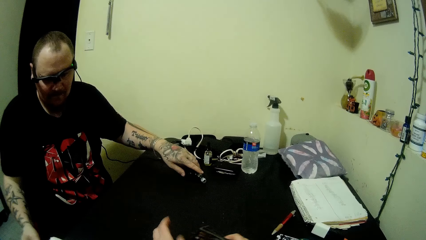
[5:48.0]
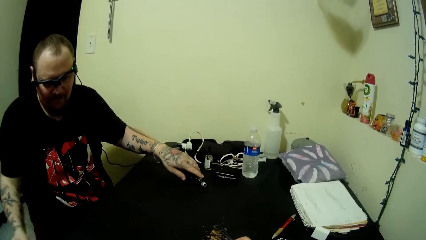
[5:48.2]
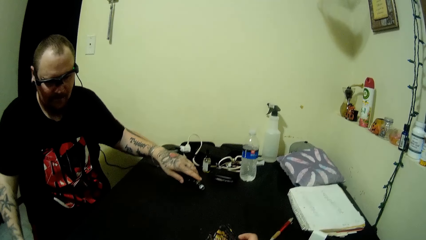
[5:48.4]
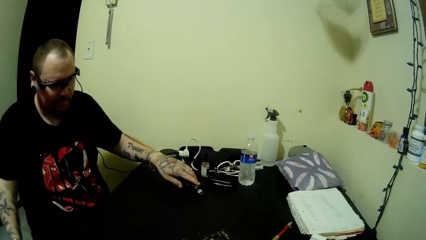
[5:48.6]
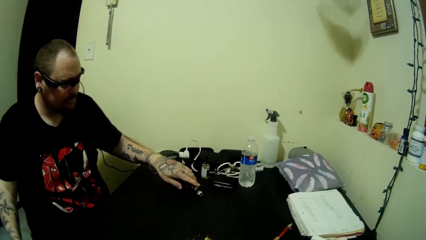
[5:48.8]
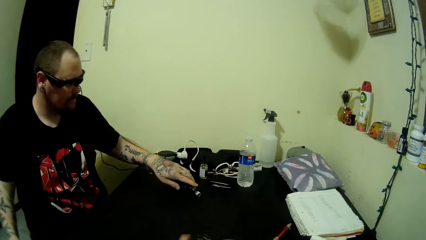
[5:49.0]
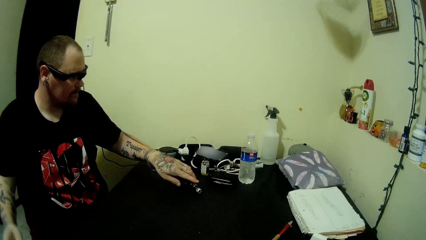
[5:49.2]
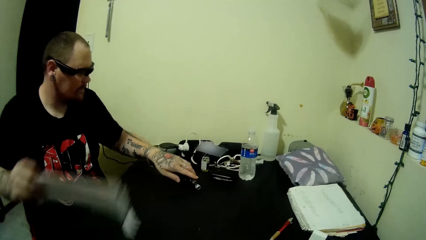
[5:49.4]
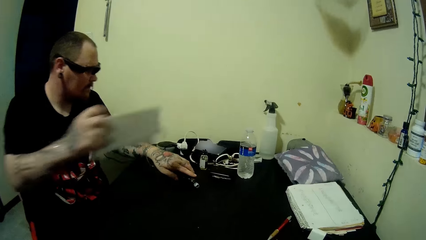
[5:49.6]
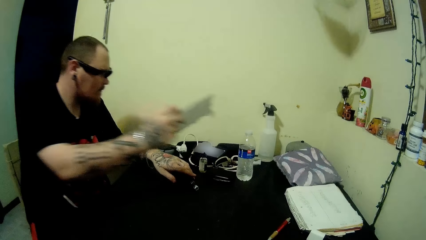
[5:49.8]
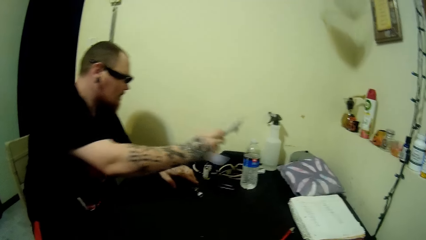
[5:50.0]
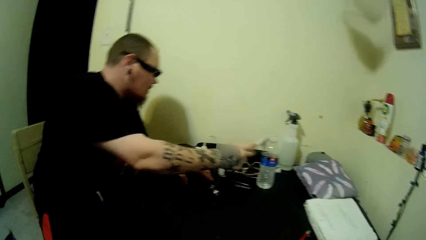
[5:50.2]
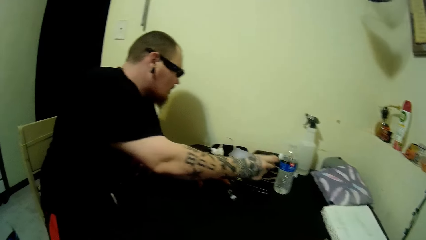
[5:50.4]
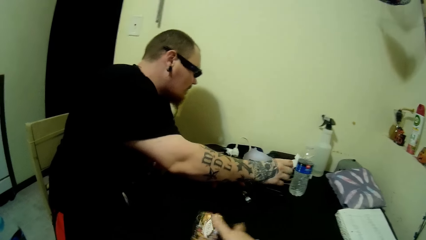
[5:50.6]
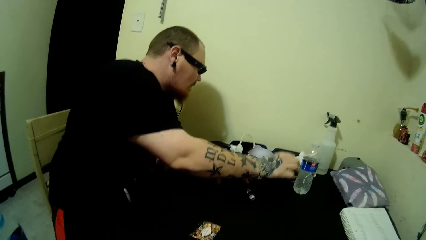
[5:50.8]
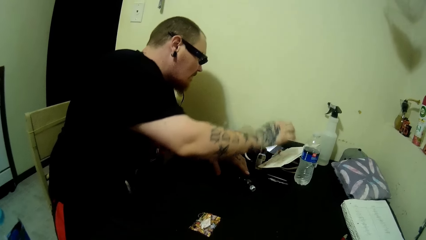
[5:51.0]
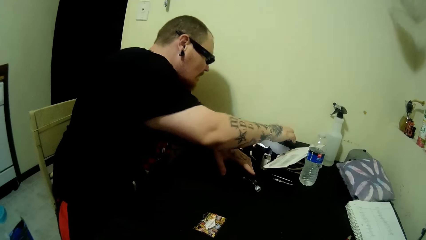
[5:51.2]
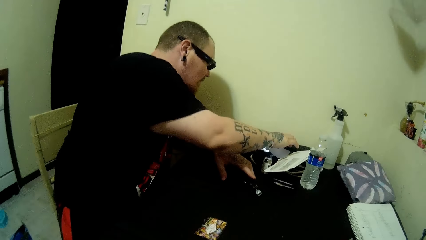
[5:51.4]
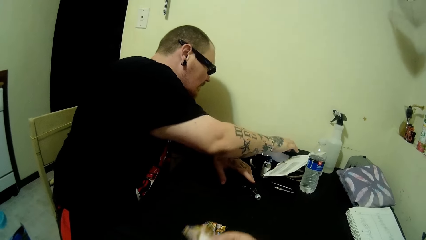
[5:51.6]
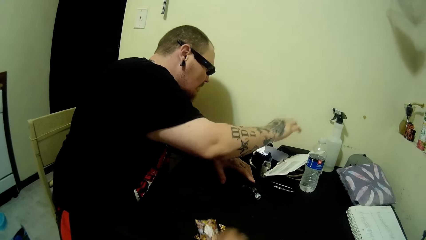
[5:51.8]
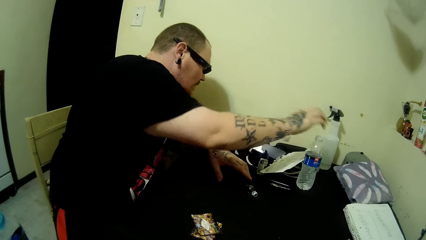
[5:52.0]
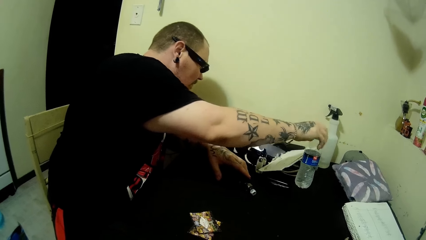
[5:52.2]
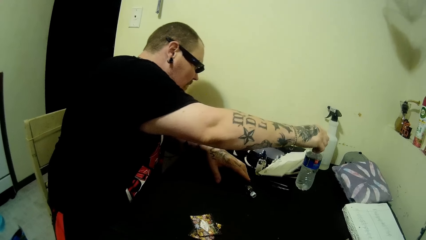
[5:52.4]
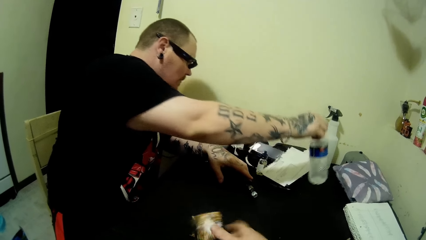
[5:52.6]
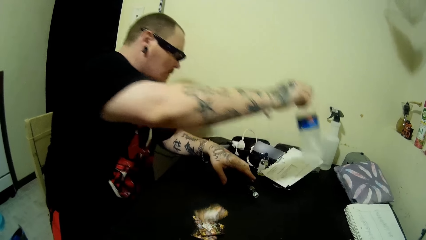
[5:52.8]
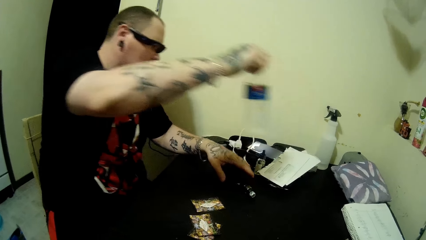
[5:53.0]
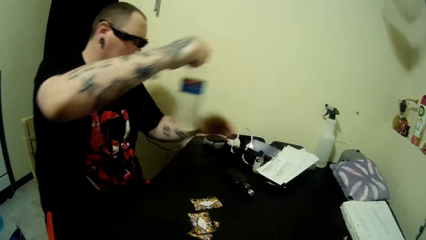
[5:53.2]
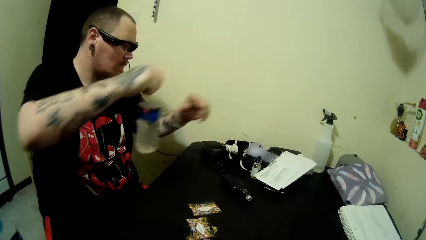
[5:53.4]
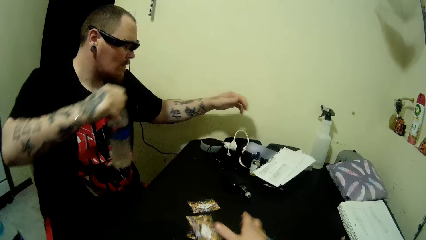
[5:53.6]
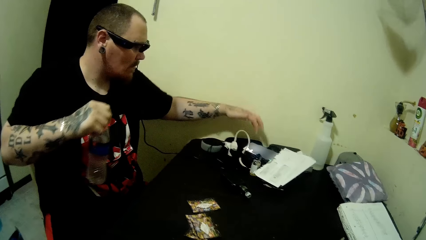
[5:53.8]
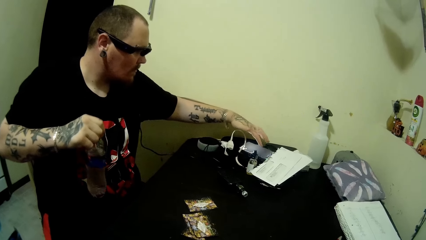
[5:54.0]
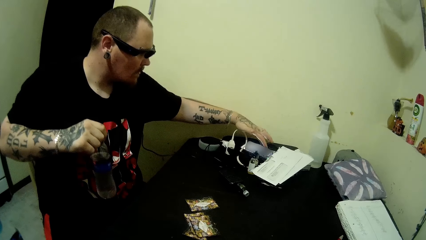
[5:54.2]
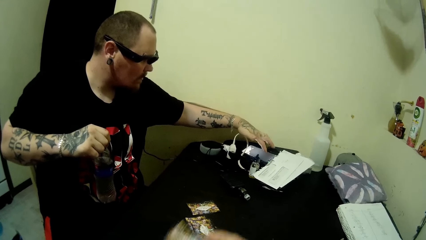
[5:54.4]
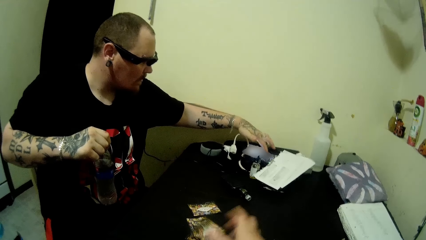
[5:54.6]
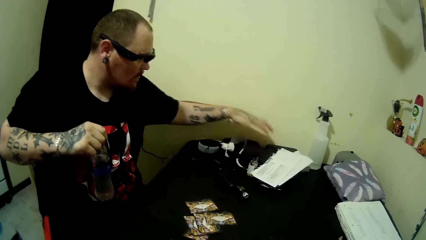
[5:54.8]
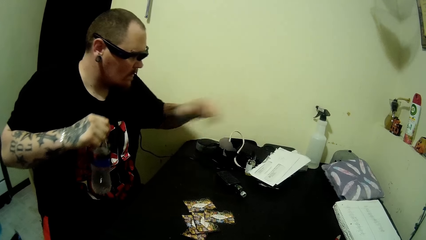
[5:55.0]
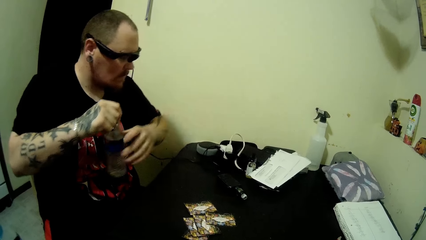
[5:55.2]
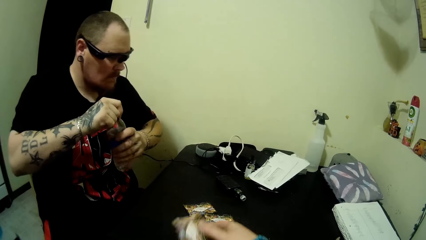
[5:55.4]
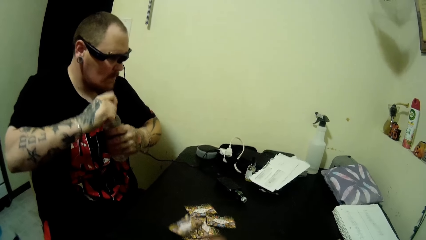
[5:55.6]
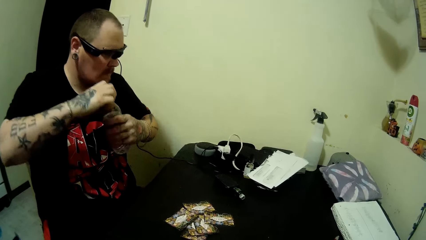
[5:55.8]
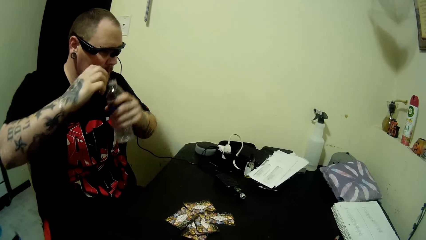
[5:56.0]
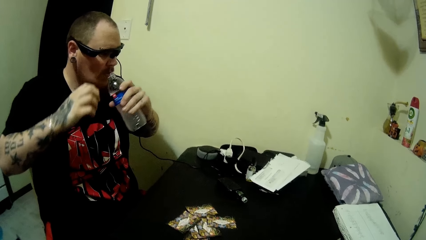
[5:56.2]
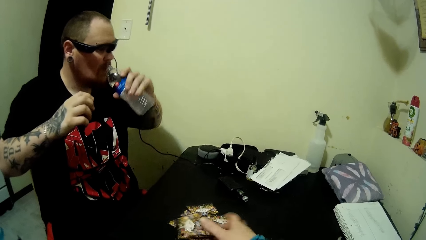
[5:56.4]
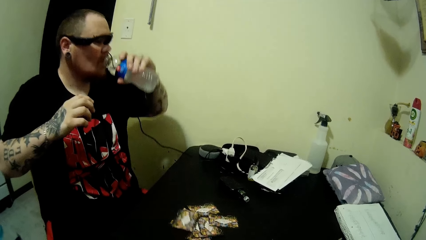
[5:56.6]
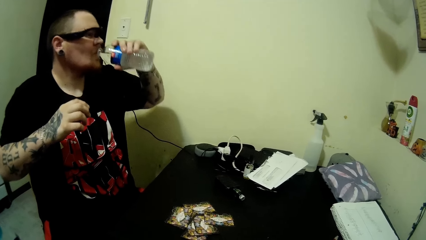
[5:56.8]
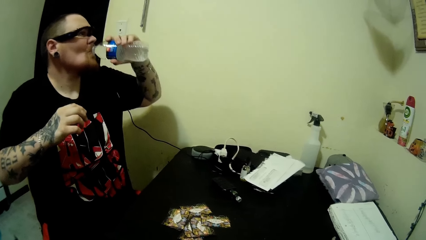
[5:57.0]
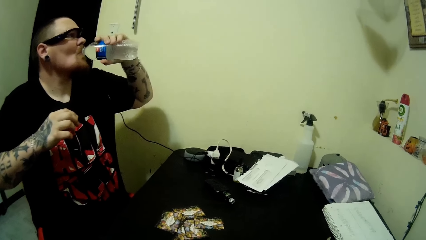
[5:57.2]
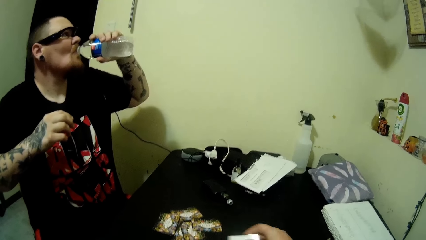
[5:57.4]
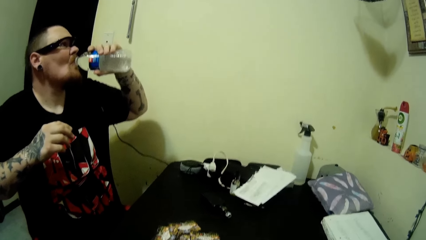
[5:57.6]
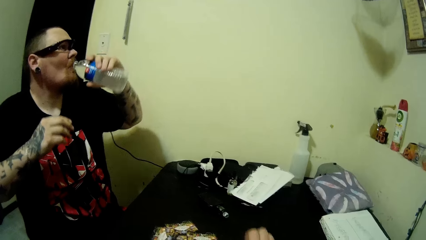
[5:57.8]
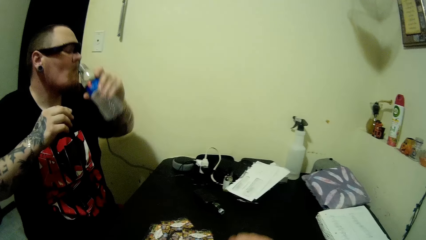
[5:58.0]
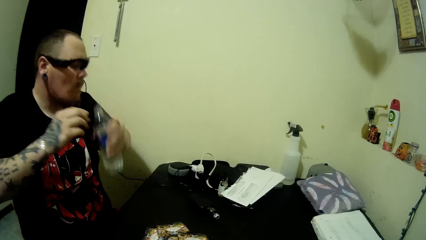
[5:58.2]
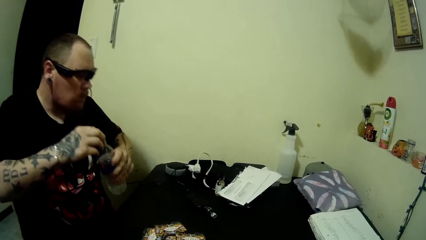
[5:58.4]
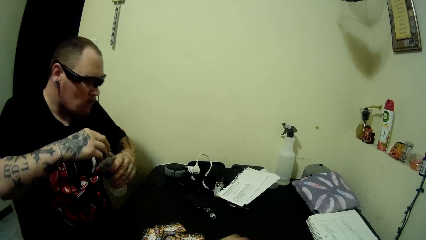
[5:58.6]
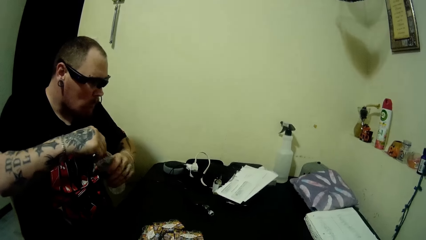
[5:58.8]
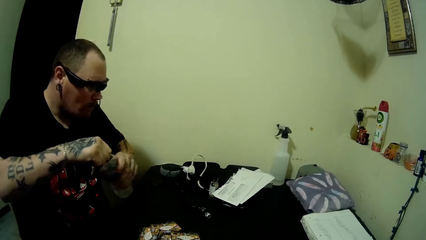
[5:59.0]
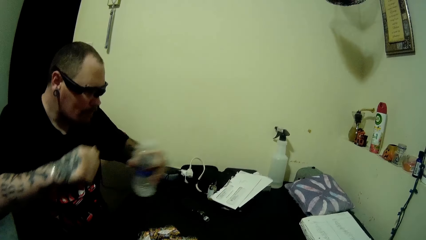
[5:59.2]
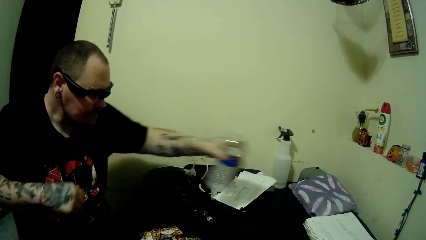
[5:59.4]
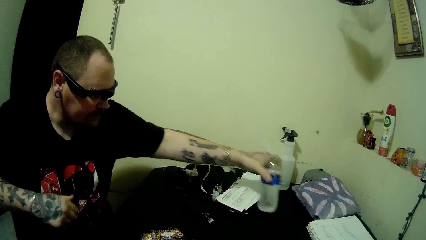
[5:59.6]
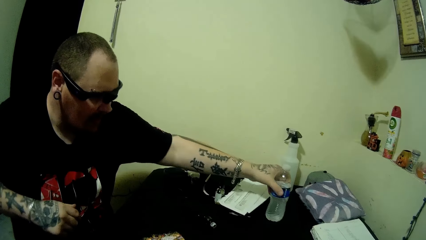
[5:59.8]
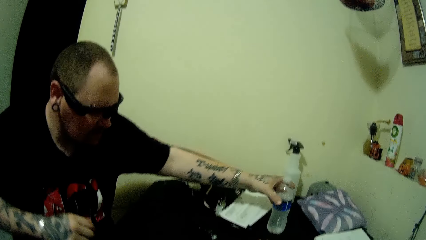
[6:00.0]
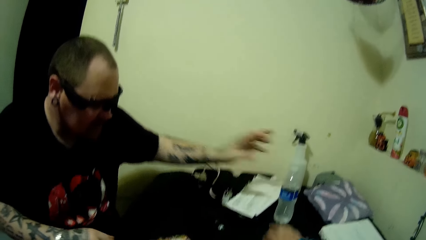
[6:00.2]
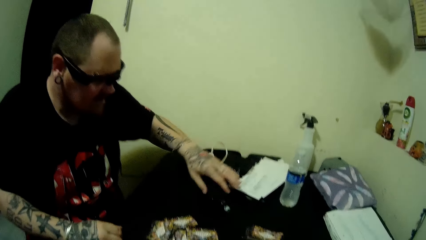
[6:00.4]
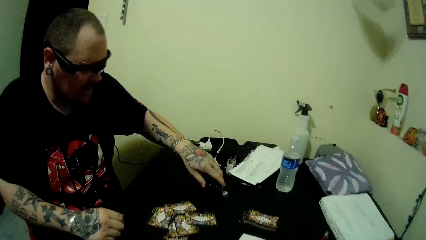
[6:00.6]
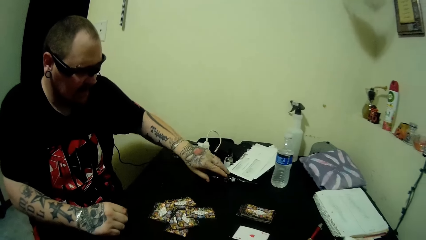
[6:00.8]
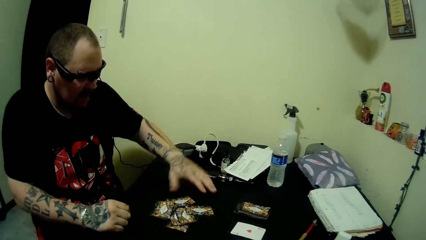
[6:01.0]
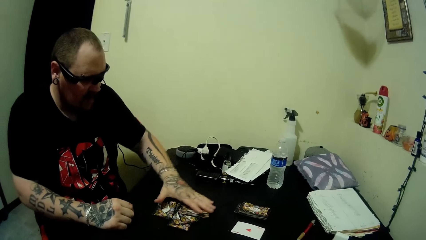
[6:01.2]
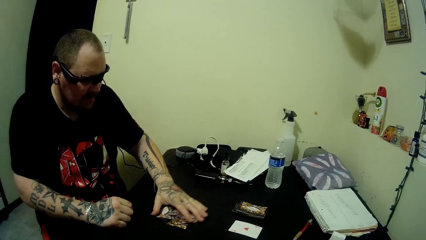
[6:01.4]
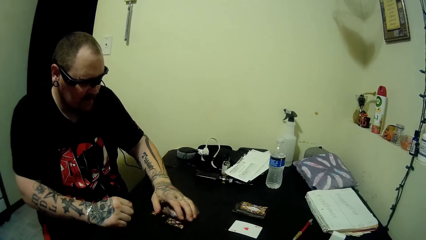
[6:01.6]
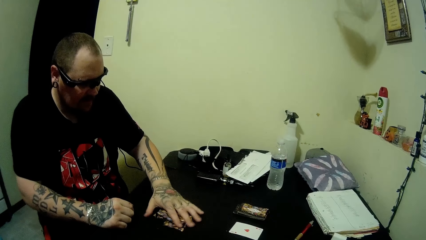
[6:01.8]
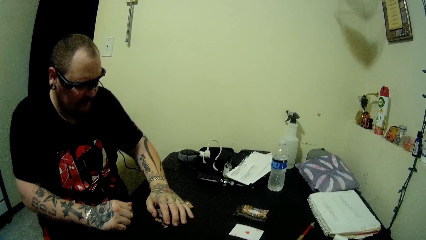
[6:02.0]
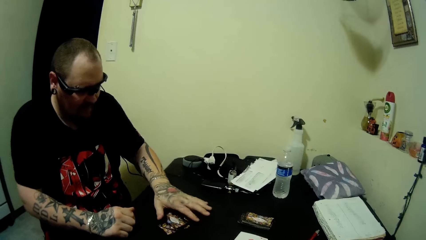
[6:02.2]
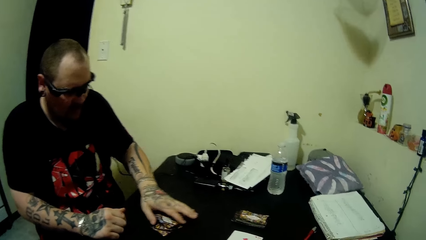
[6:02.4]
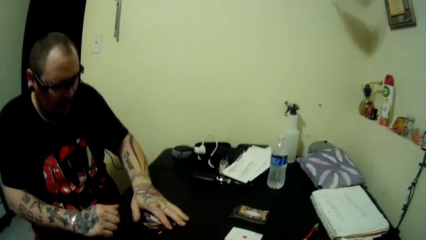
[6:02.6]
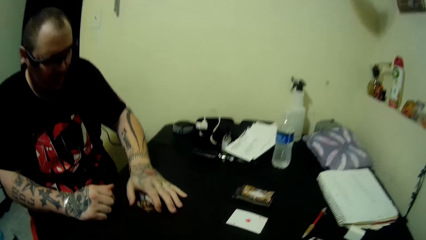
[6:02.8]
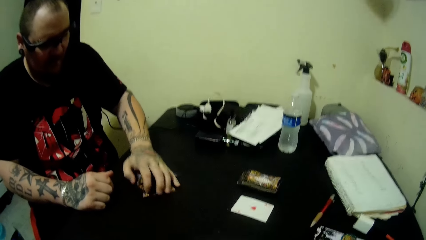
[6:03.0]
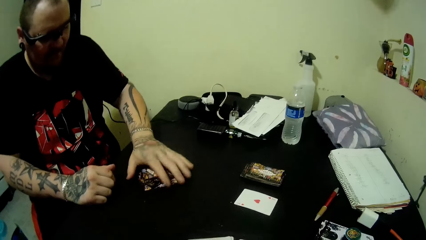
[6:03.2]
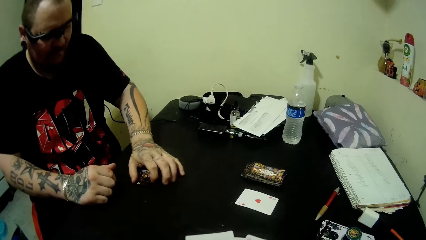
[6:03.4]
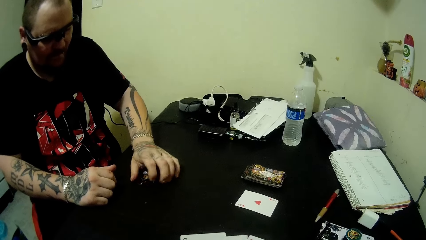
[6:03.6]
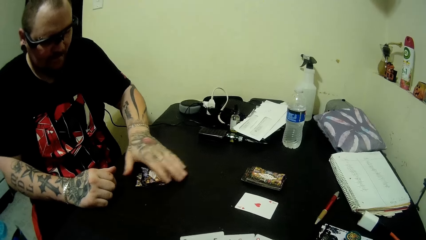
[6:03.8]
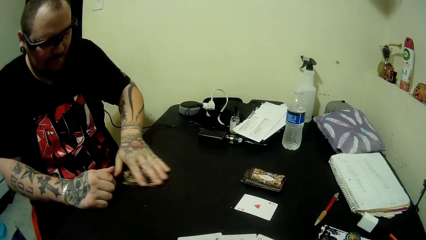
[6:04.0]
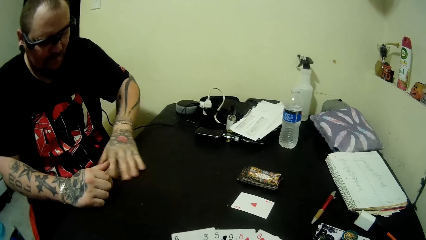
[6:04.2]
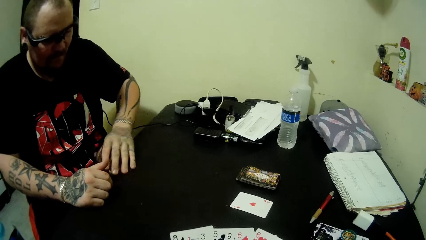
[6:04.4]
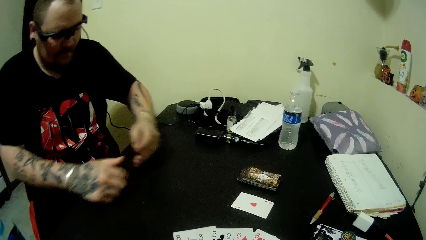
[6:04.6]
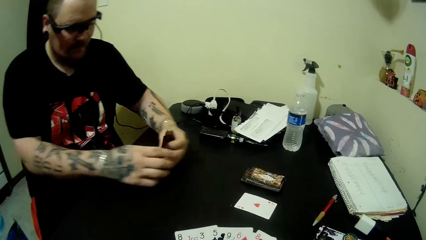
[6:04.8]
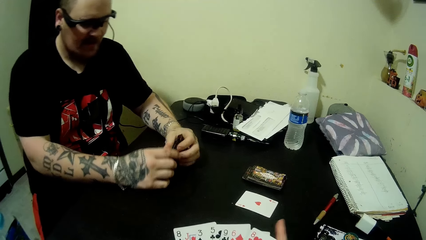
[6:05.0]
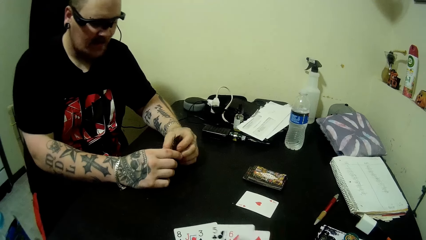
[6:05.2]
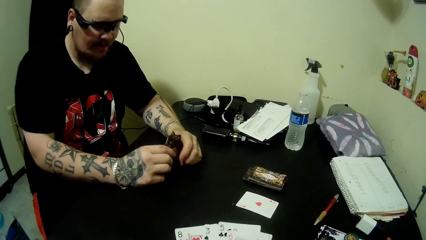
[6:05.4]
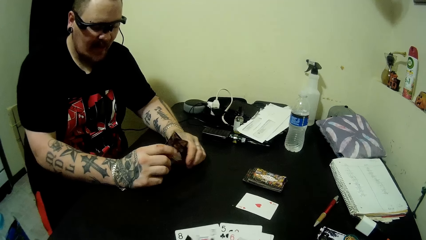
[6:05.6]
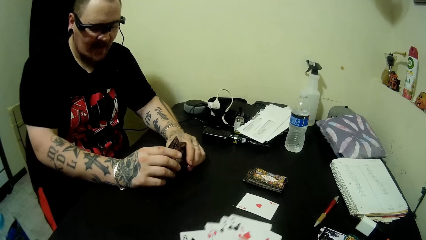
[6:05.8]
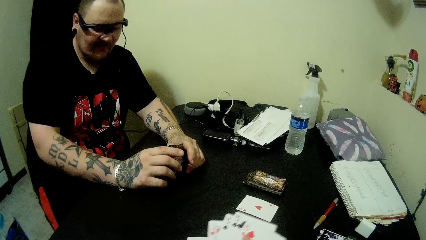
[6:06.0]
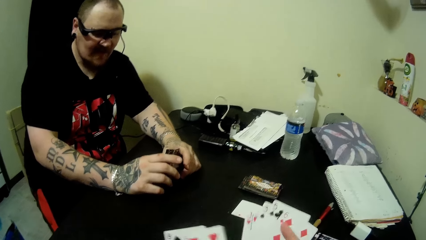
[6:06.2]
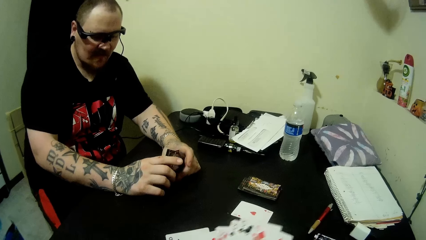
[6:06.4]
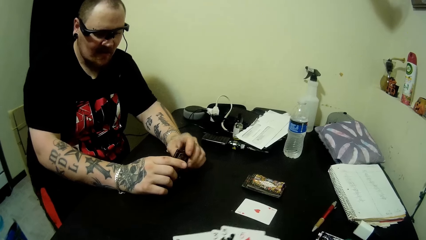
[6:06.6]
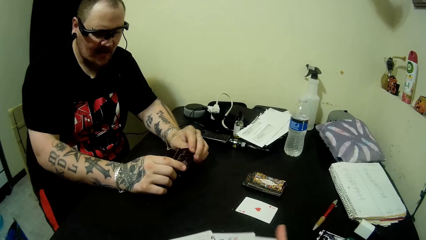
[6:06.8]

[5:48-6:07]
The man touches the vaping device on the table with his left hand. The man moves the envelopes on the table with his right hand and puts down the envelopes. The camera wearer drops some cards on the table. The man touches the phone on the table with his right hand. The man picks up a water bottle on the table with his right hand. The man puts off the phone. The man holds the bottle with both hands. The man opens the bottle lid with his right hand. The man drinks water from the bottle in his left hand. The man covers the bottle with the bottle lid. The camera wearer drops the bottle on the table. The man puts down the bottle. The man moves the vaping device on the table with his left hand. The man touches the play card. The man packs the cards on the table with his left hand. The camera wearer looks at the play cards.
